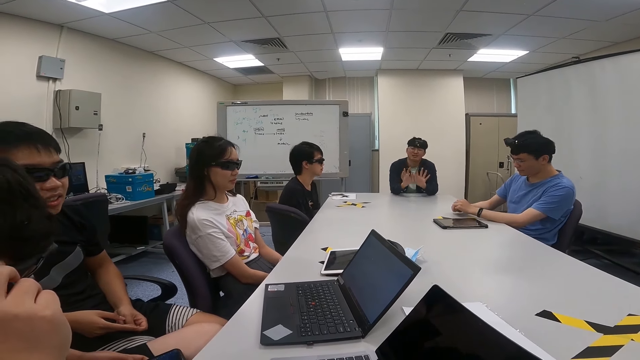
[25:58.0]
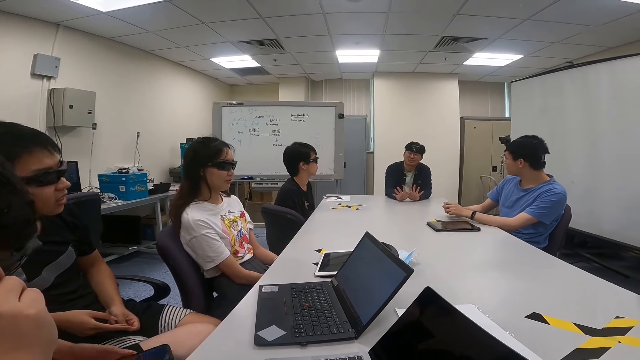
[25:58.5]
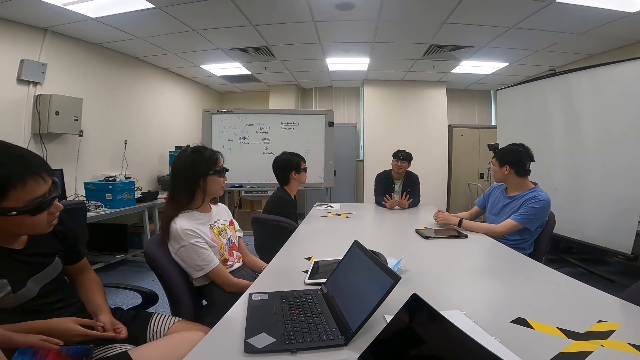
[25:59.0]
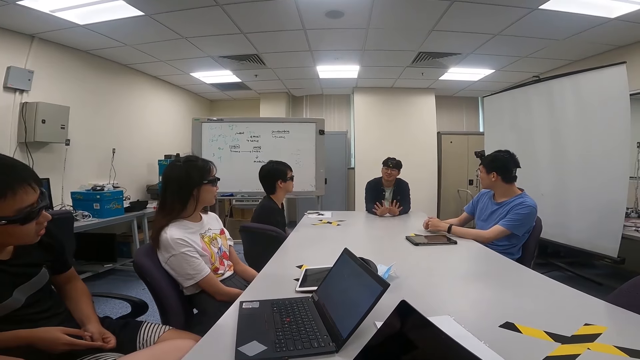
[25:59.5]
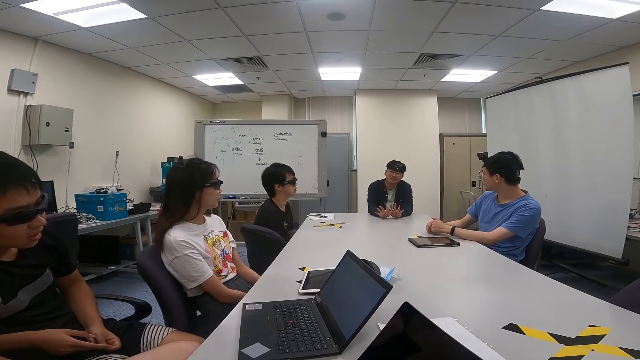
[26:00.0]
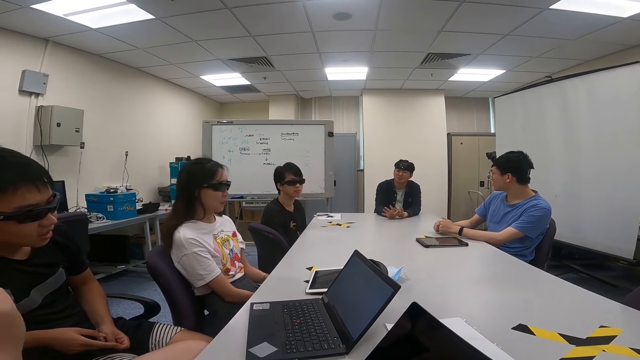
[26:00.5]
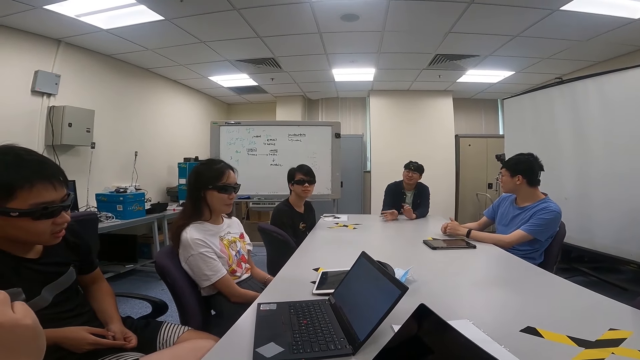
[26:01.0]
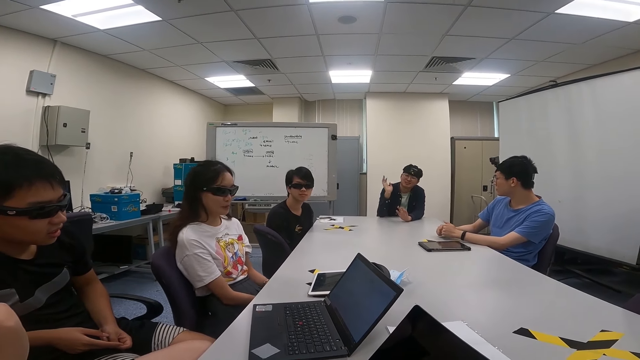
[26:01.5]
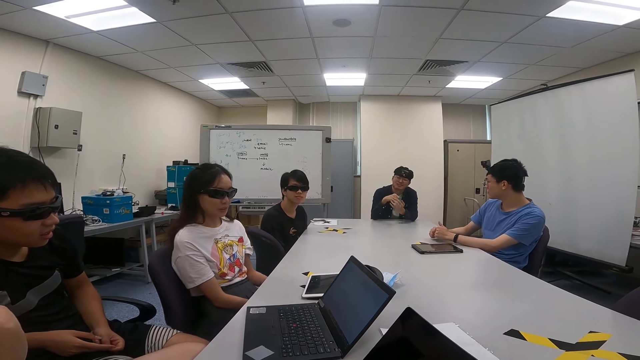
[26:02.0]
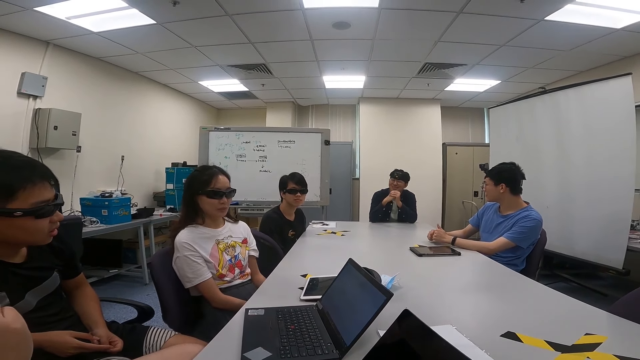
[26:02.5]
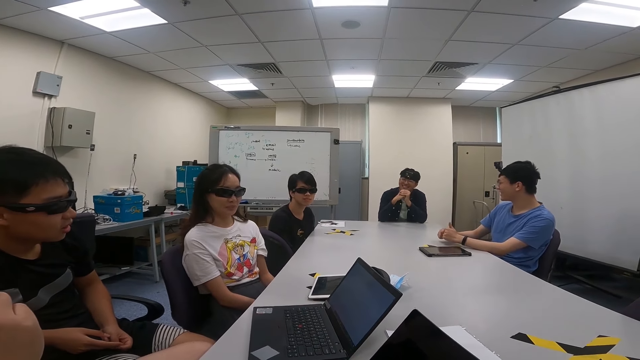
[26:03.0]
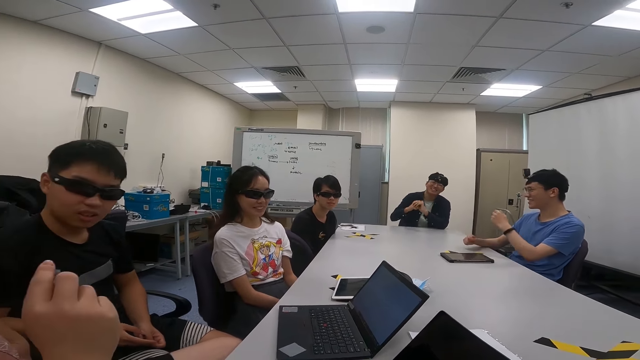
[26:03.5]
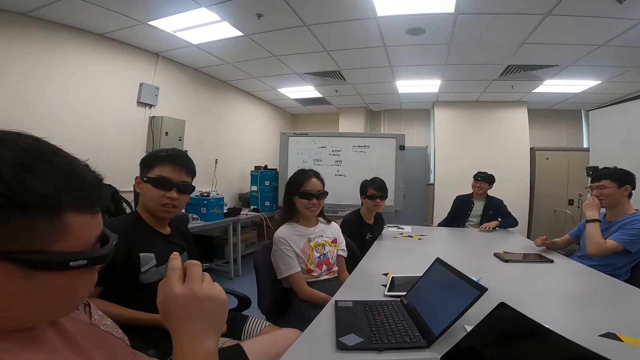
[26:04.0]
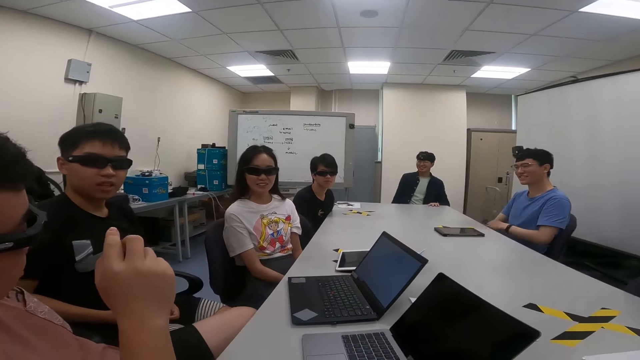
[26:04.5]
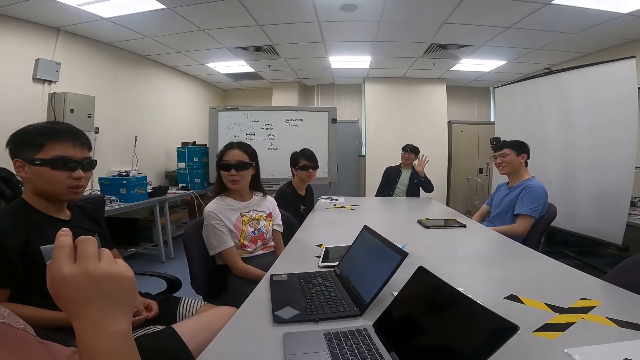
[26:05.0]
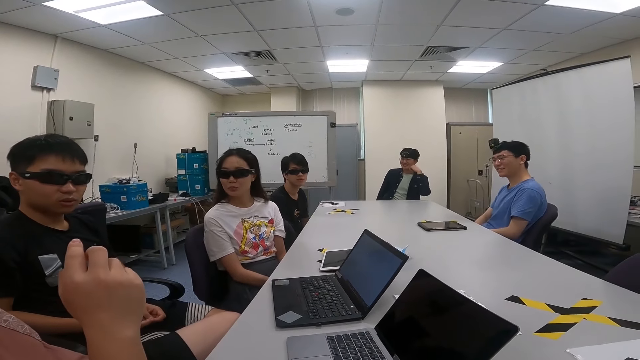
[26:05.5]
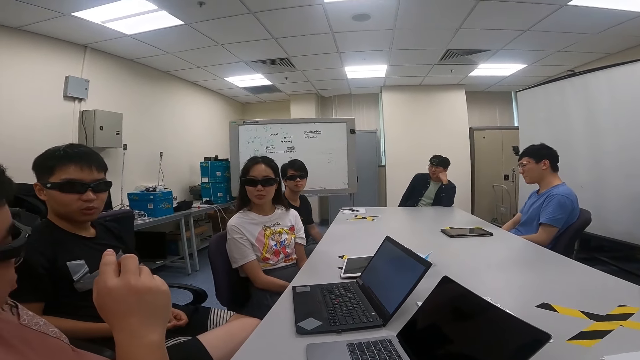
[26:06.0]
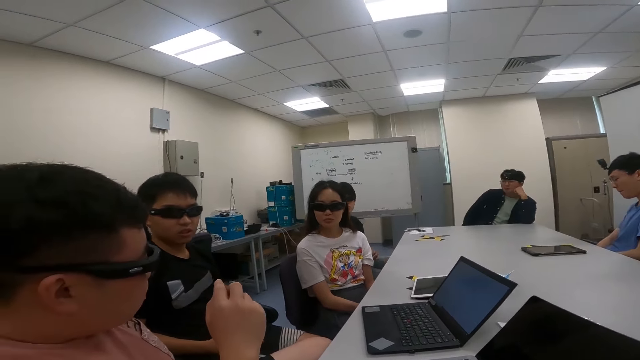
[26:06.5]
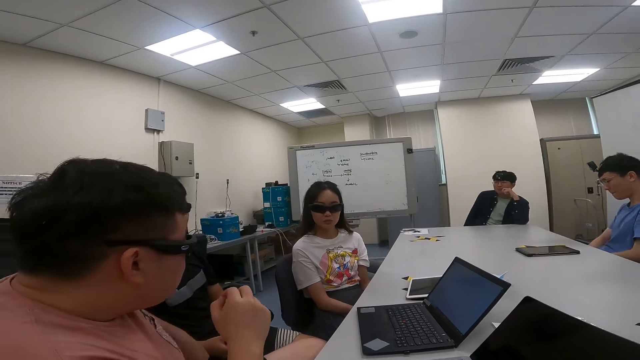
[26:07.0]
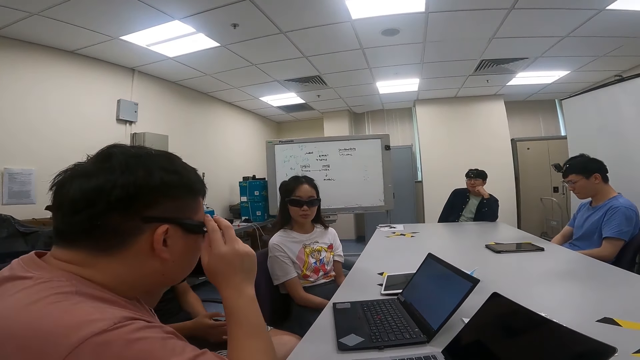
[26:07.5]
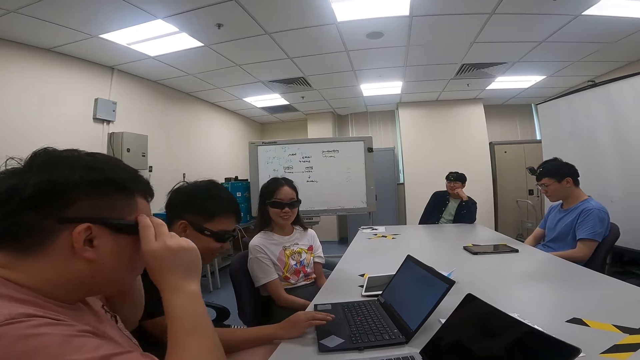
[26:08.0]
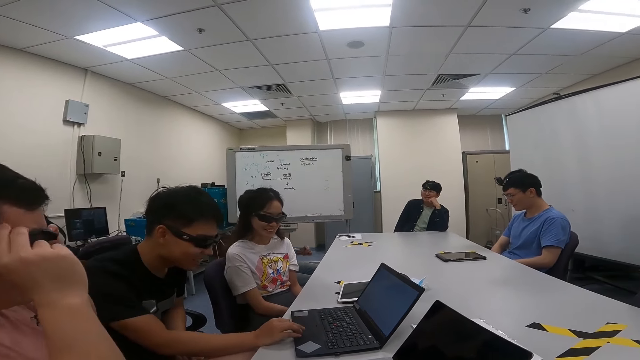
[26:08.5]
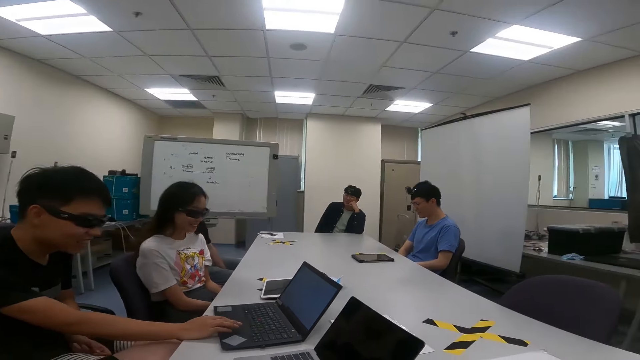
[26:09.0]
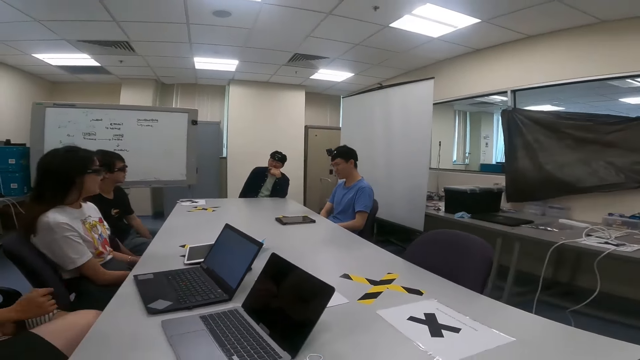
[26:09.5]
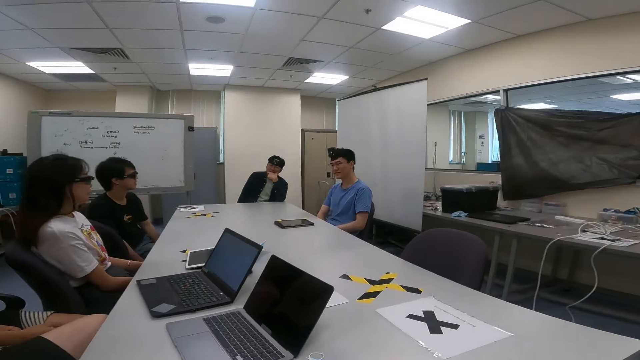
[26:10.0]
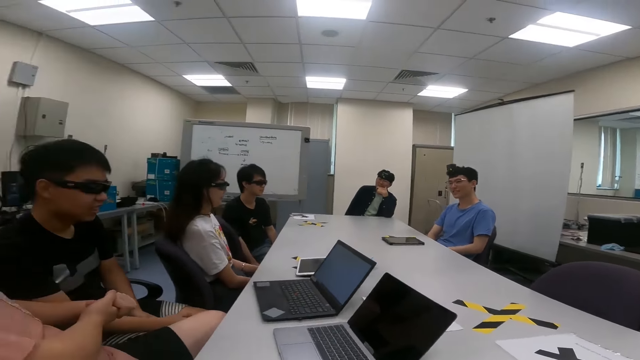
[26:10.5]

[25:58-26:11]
A person talks to the camera wearer. Another person sways hands. Another person touches the face. The second person lifts a hand. Another person touches the camera. Another person scrolls the laptop. Another person clicks on the laptop.

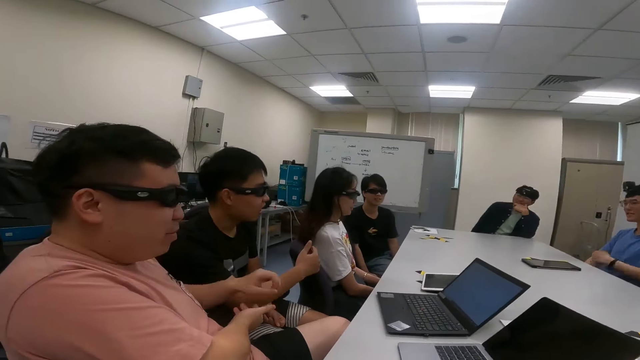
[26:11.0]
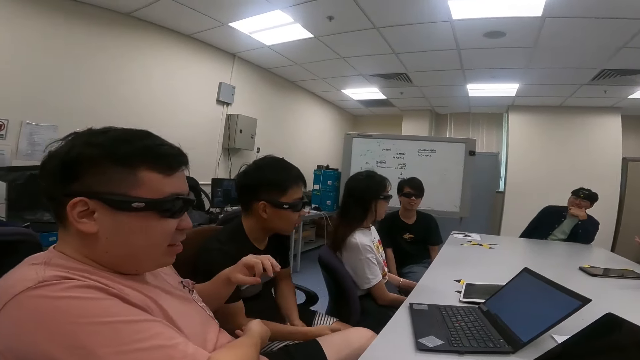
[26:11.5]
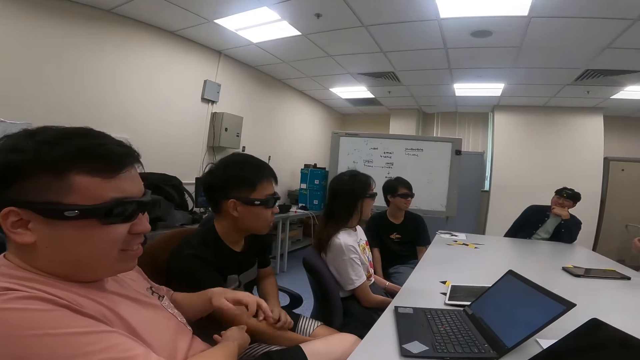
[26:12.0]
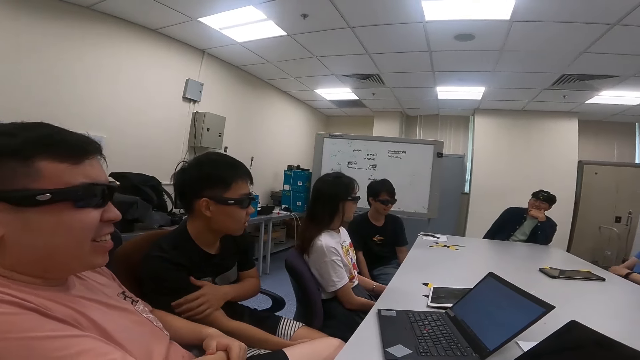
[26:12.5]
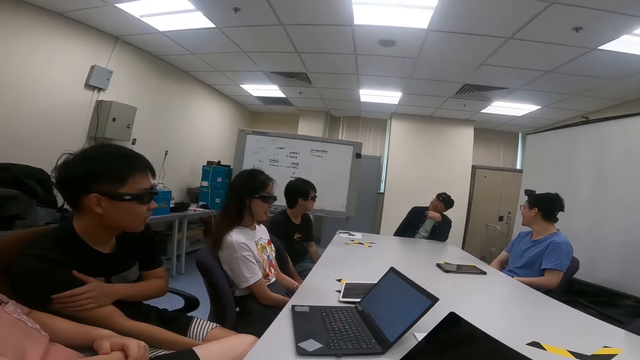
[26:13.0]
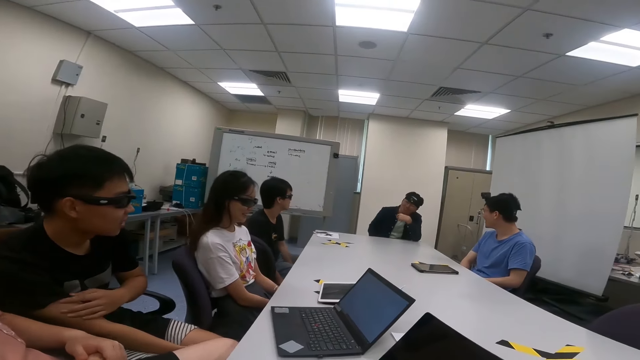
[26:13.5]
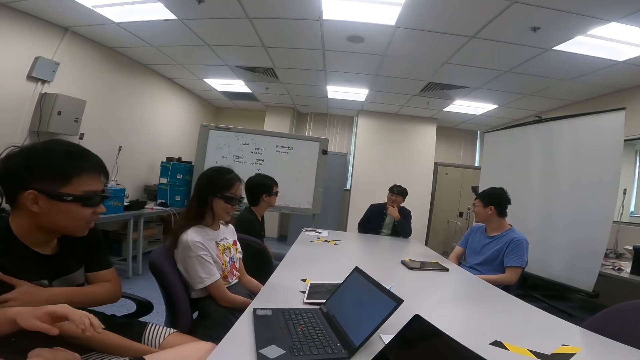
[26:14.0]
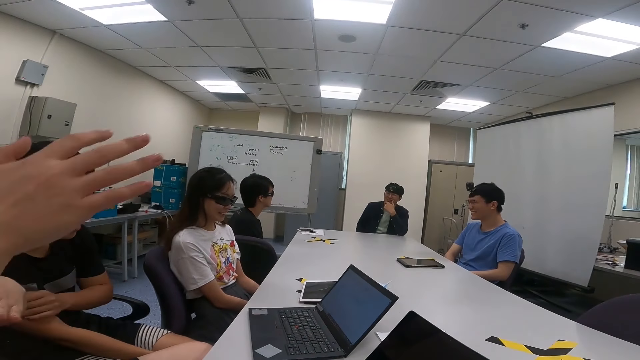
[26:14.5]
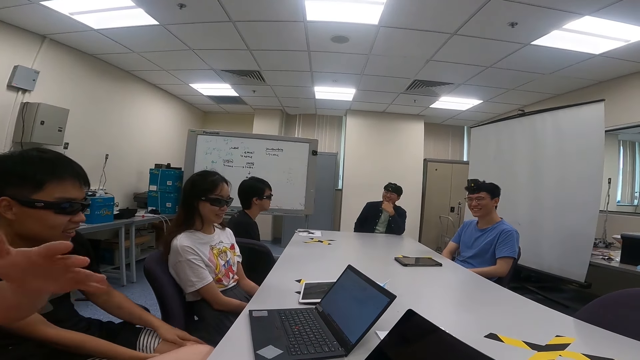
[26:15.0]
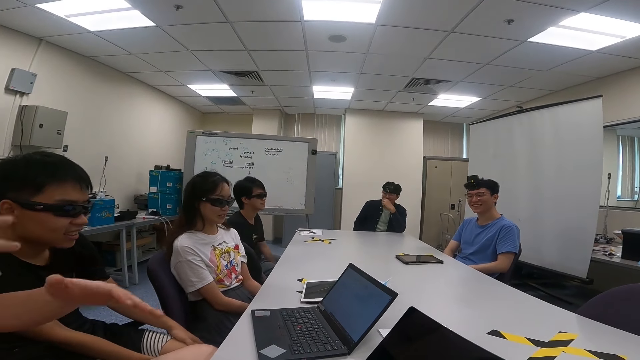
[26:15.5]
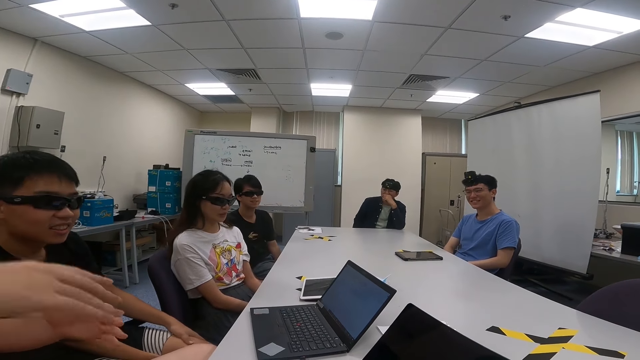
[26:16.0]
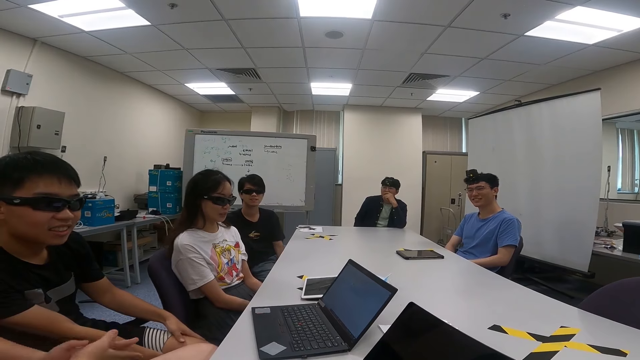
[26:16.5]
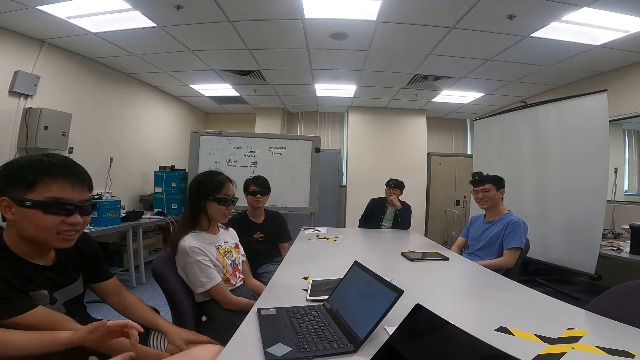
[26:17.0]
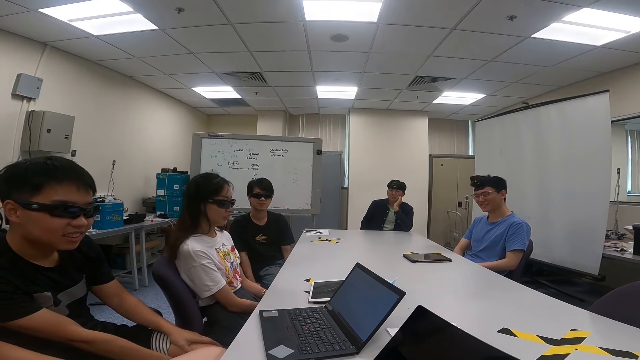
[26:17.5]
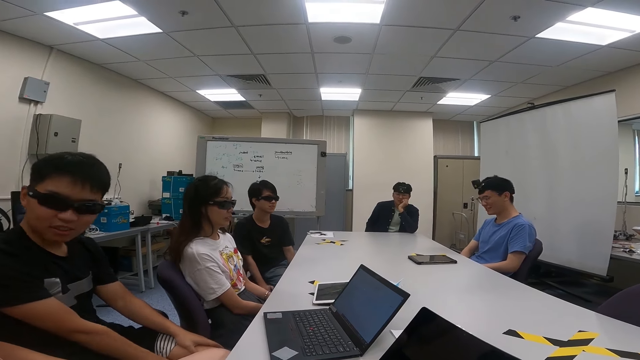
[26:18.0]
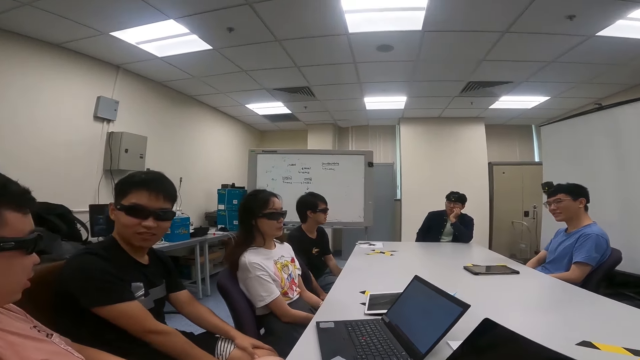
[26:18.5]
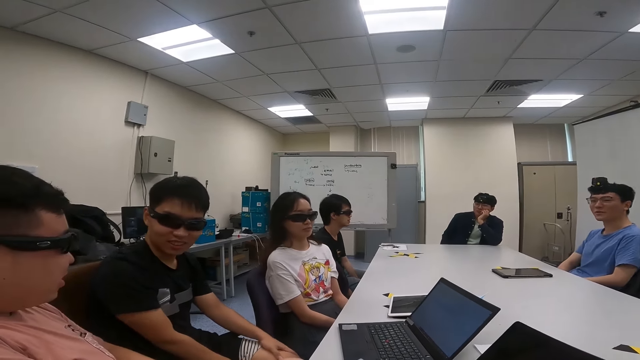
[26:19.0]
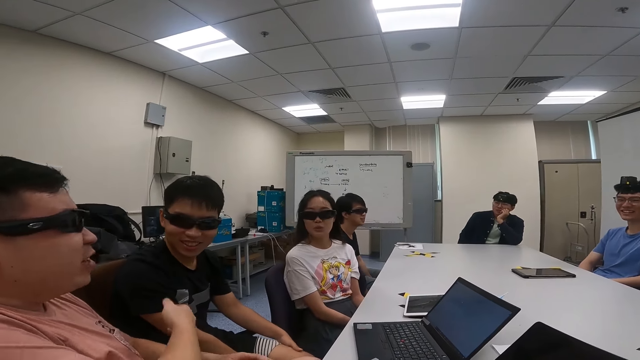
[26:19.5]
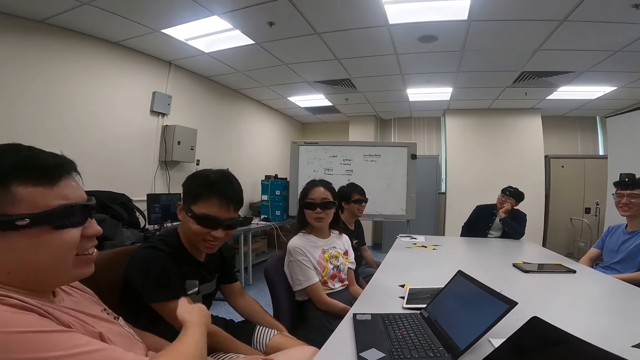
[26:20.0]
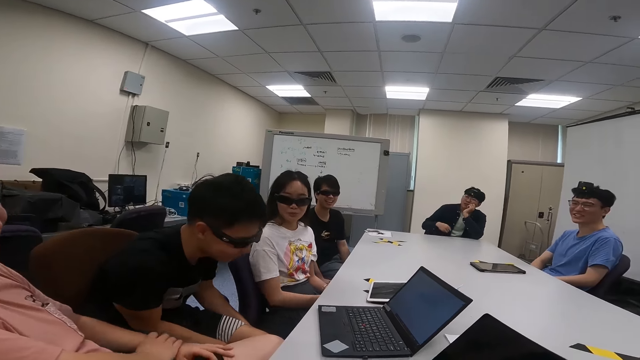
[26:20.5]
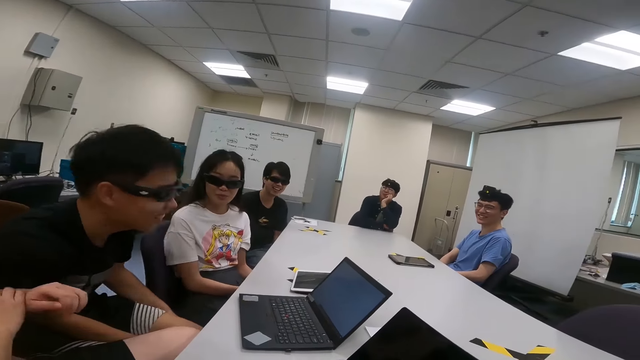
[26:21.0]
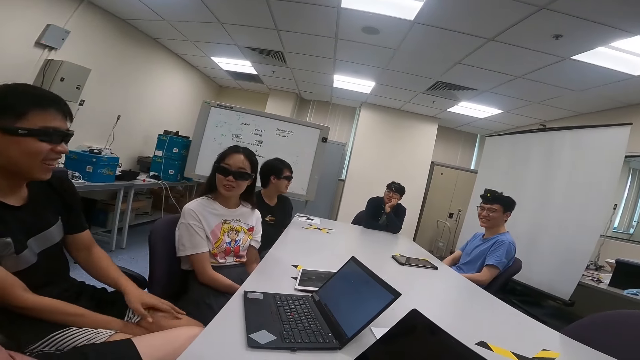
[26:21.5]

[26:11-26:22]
A person lifts a hand. Another person sways a hand. A third person talks to two others. Another person moves both hands. The first person nods the head. Another person talks to the person who moves both hands. The second person points at the first person.
